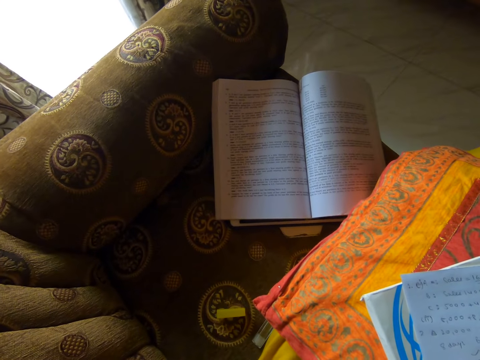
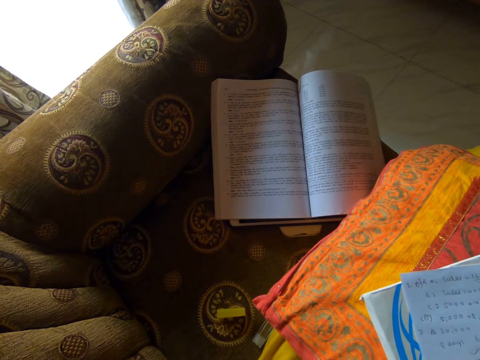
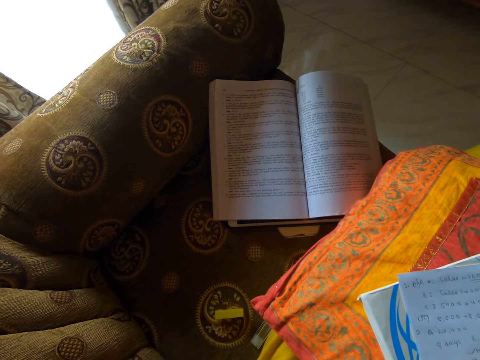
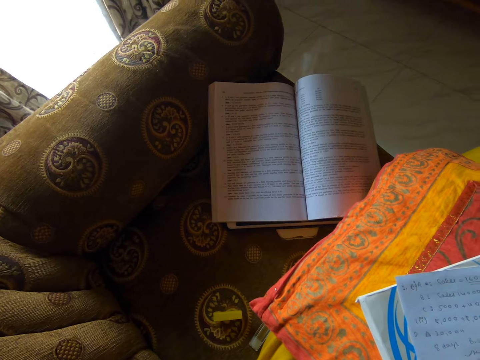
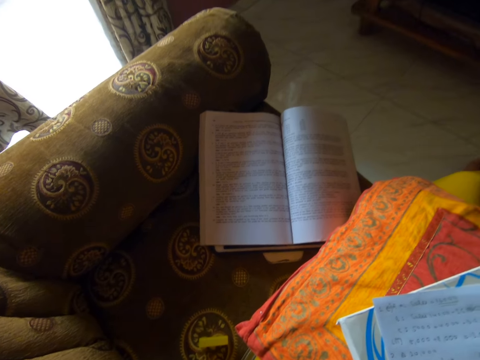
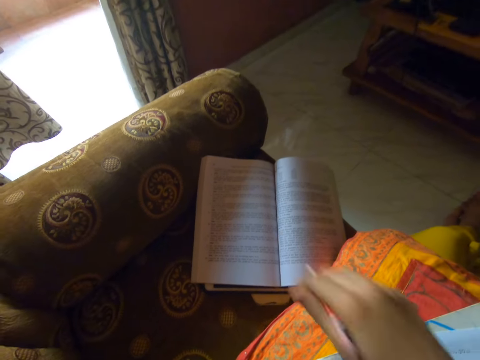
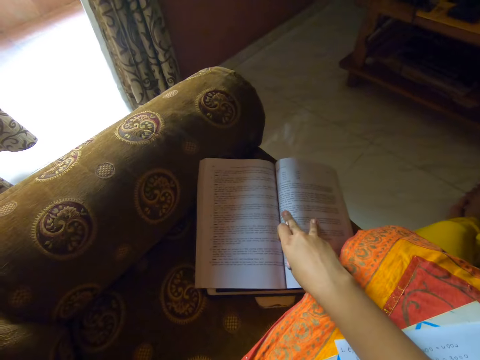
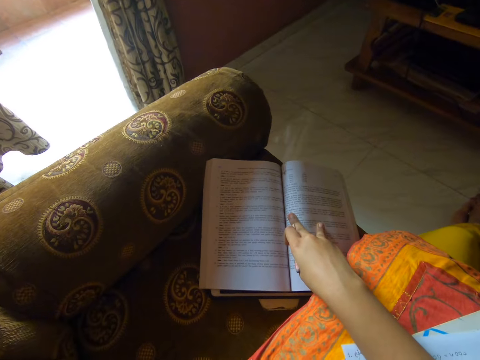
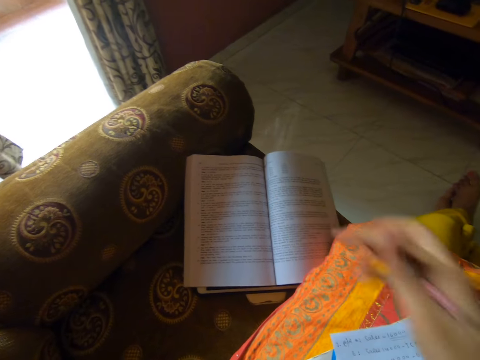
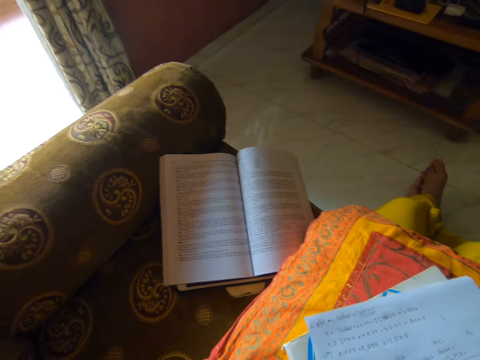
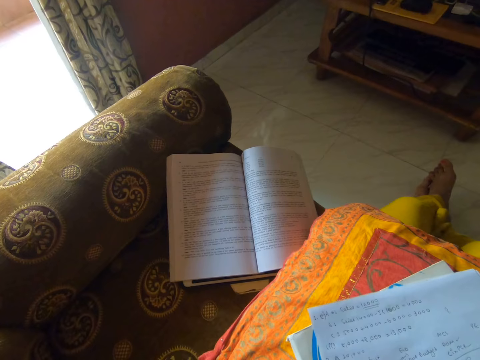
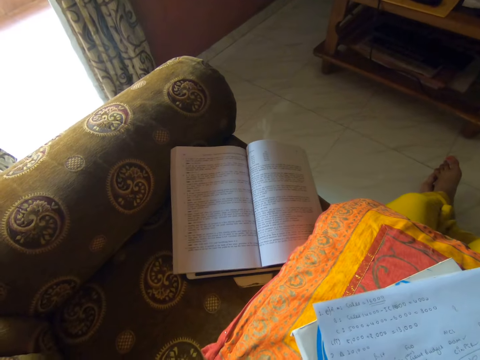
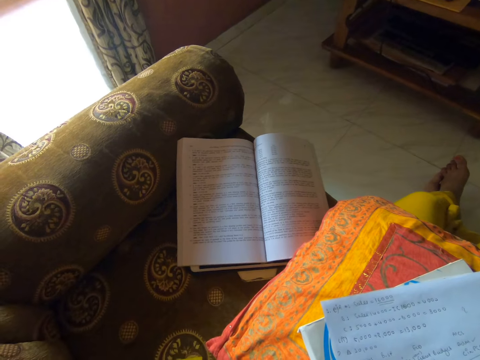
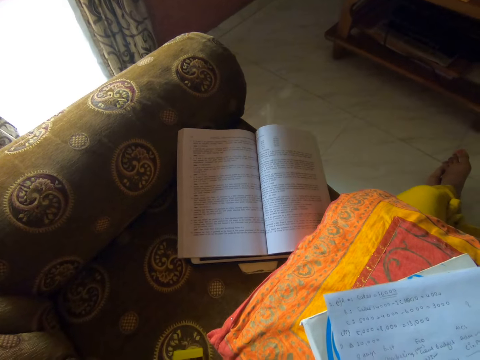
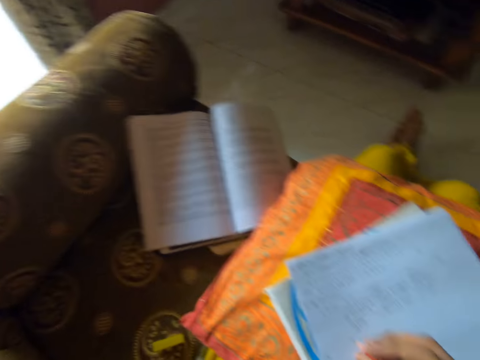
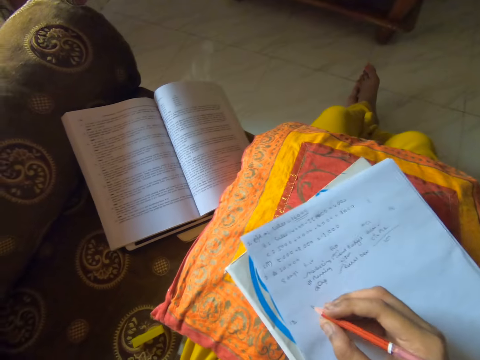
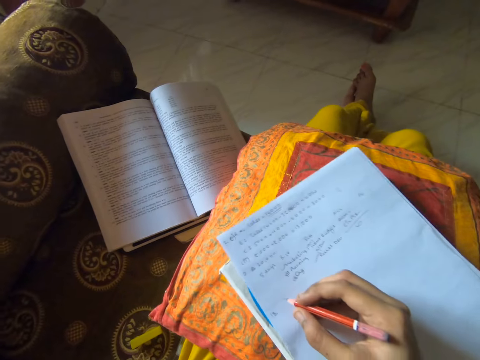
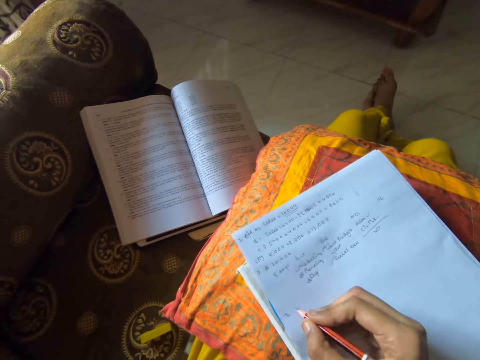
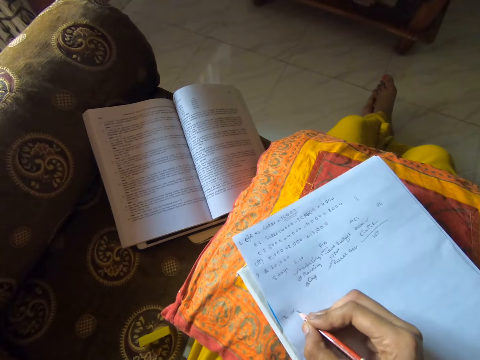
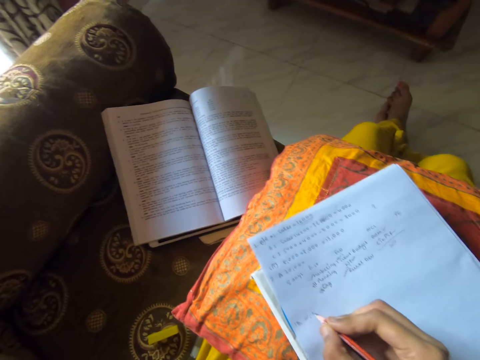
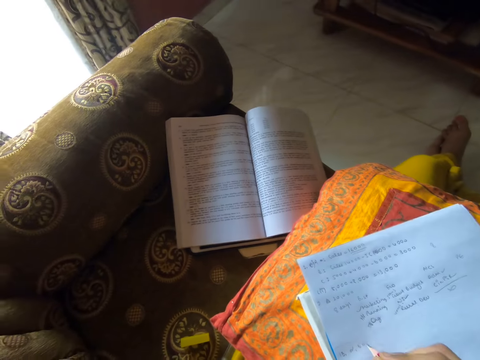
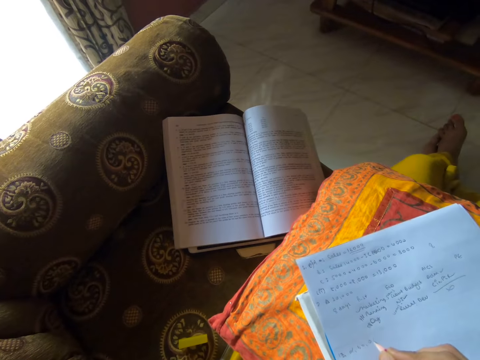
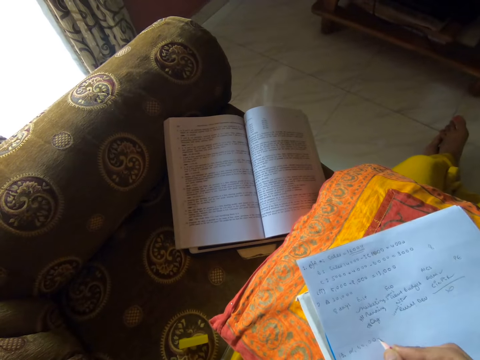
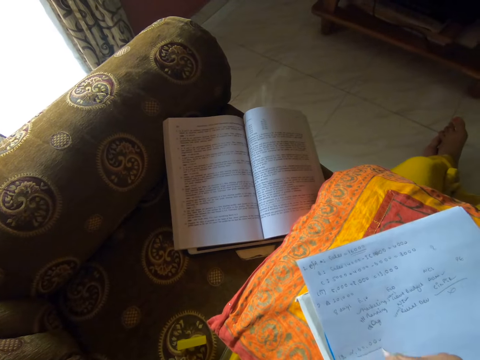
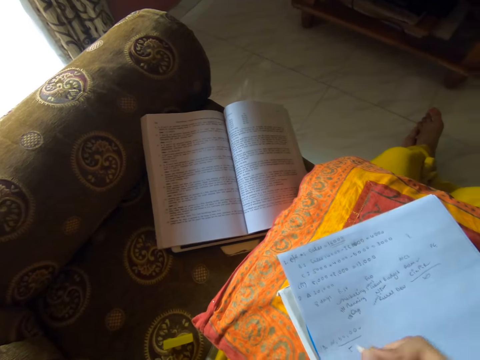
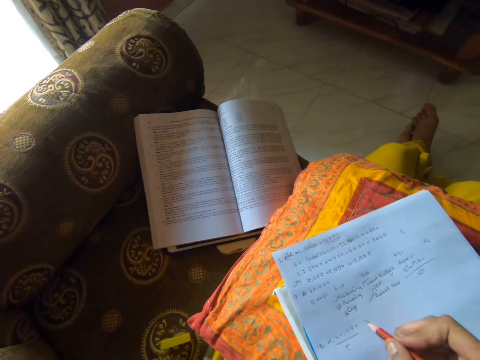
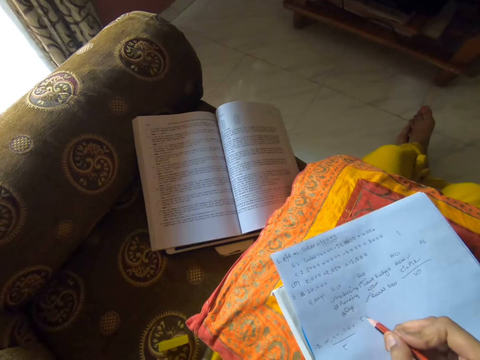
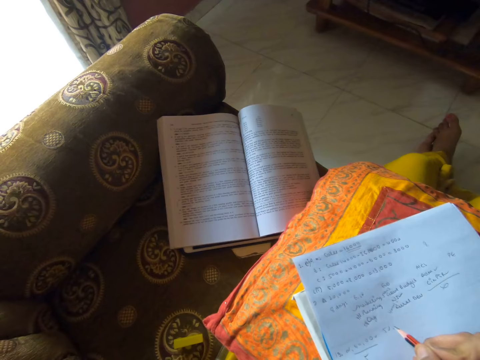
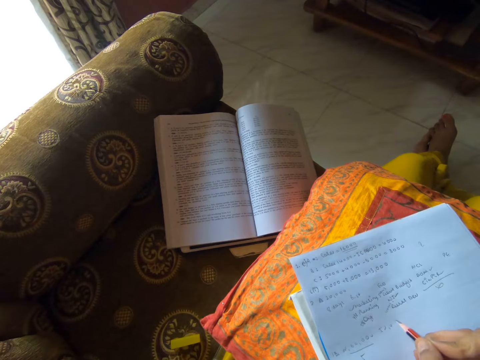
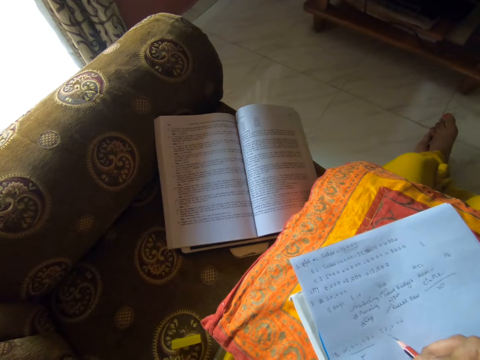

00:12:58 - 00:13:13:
The camera wearer touches the book. They read the book. They write on paper. They move the paper. They write on the paper.

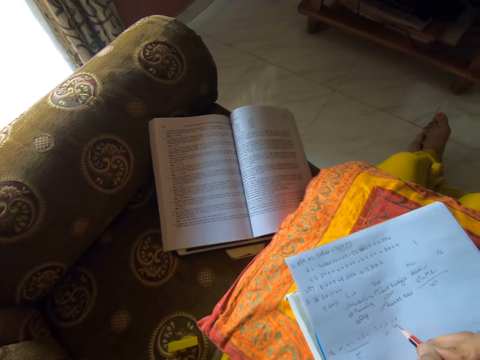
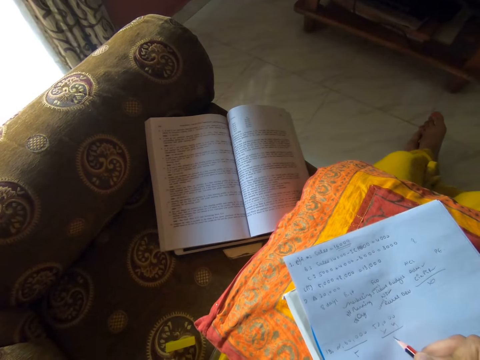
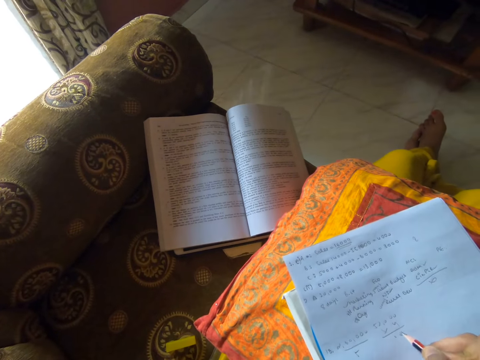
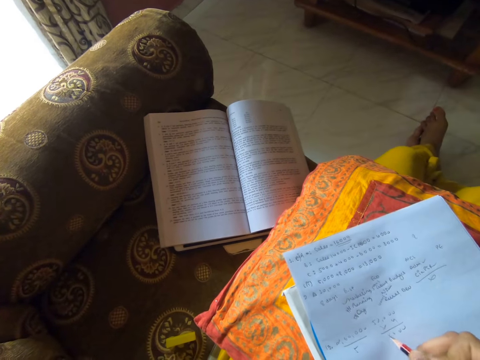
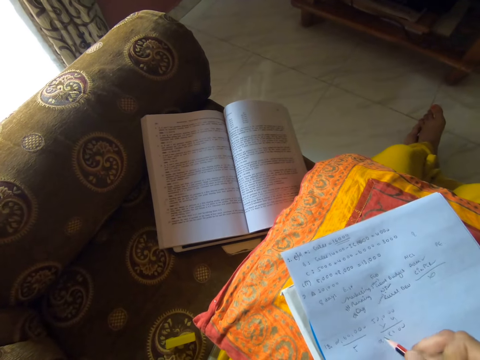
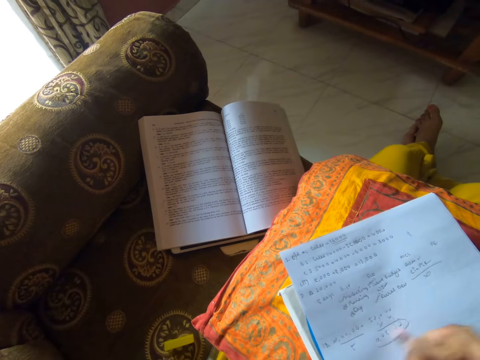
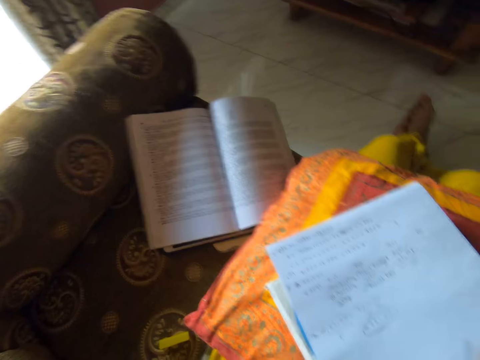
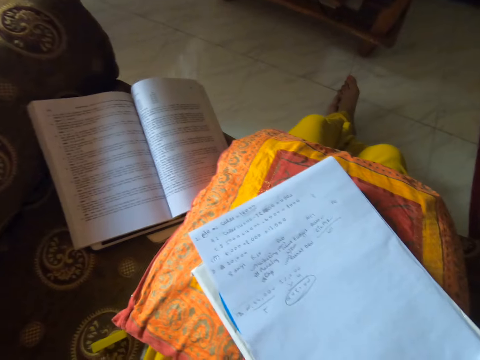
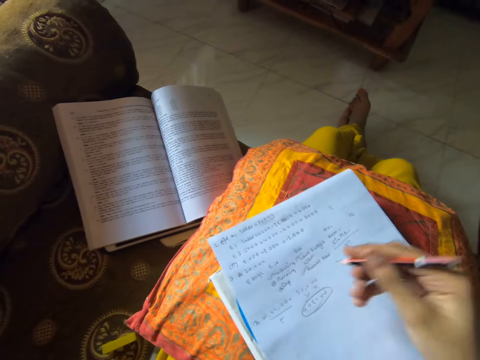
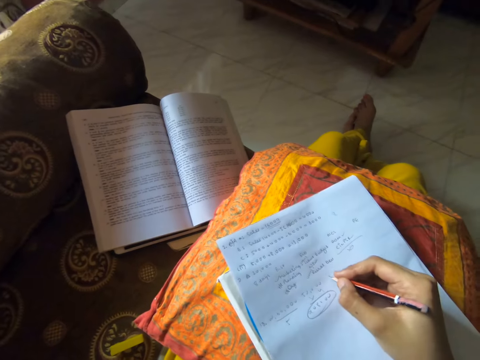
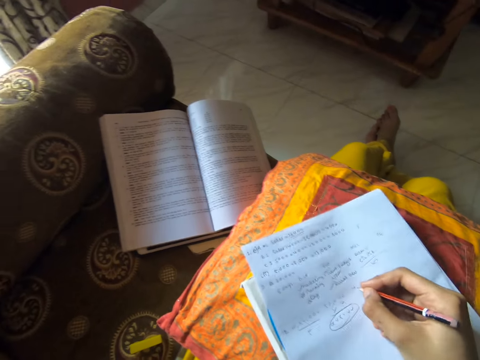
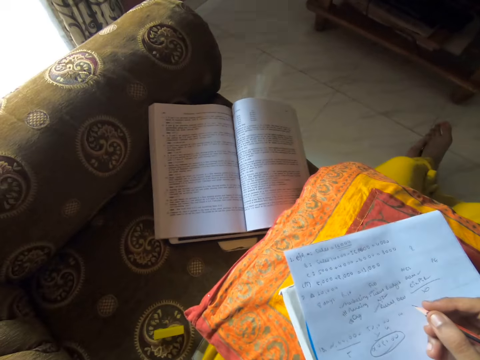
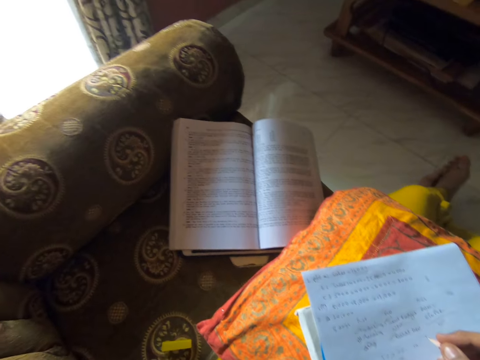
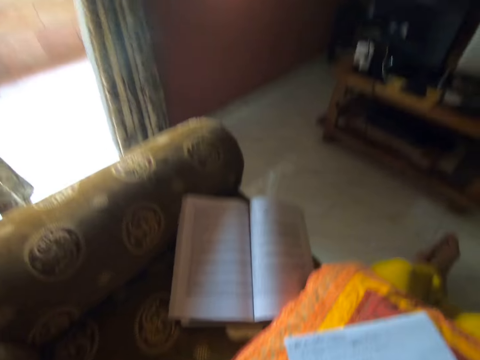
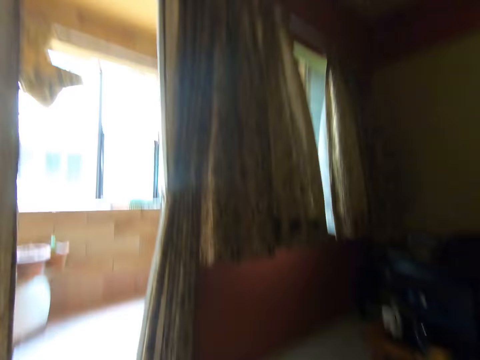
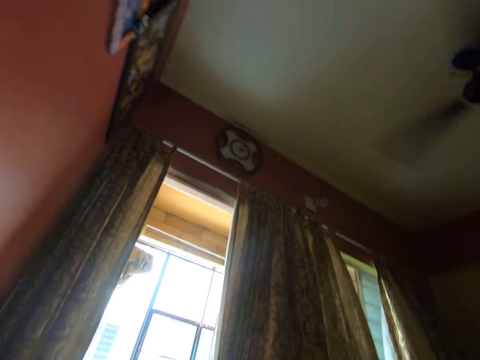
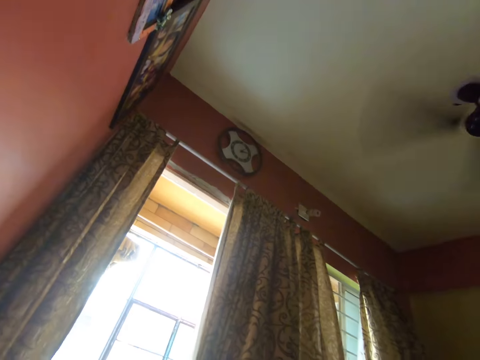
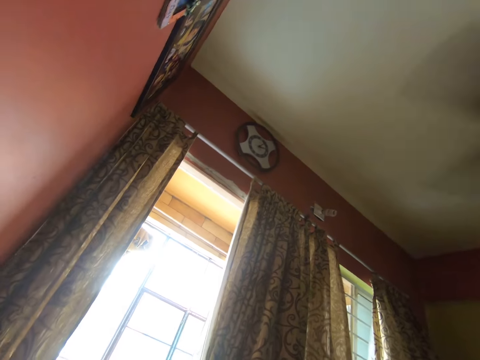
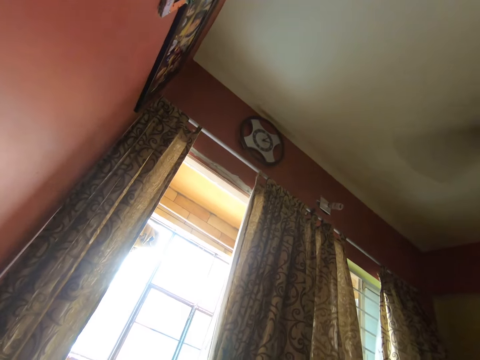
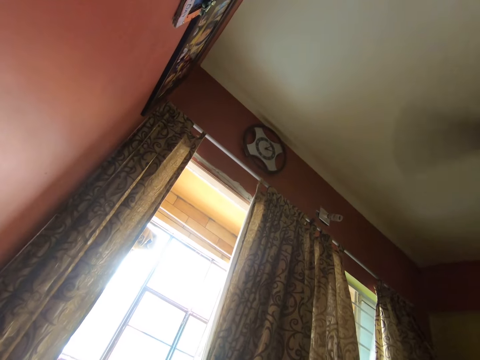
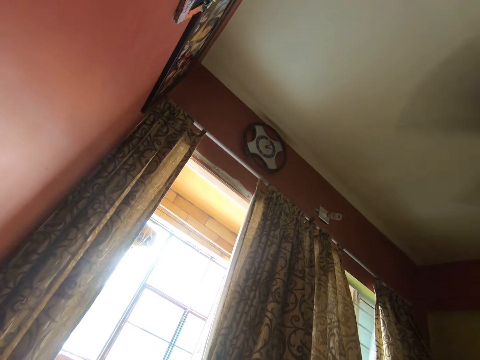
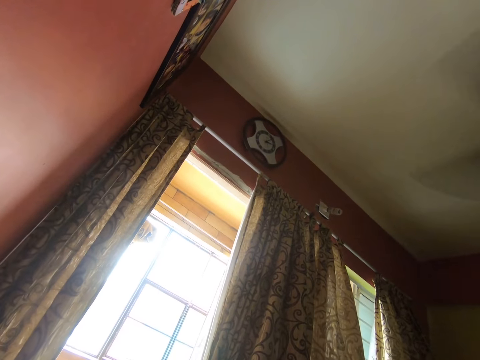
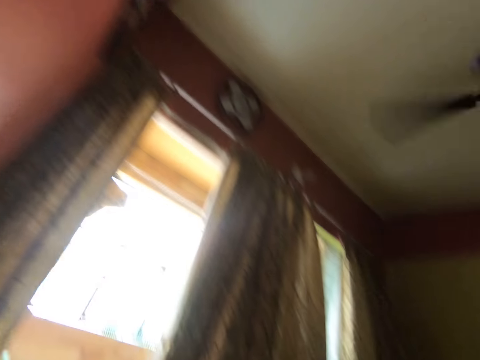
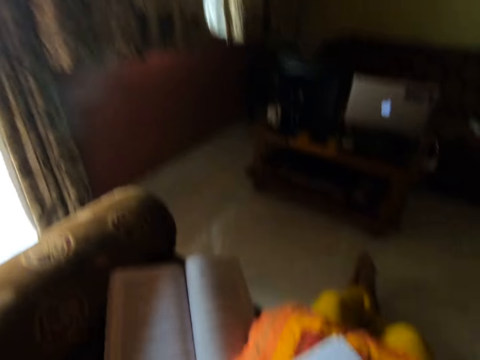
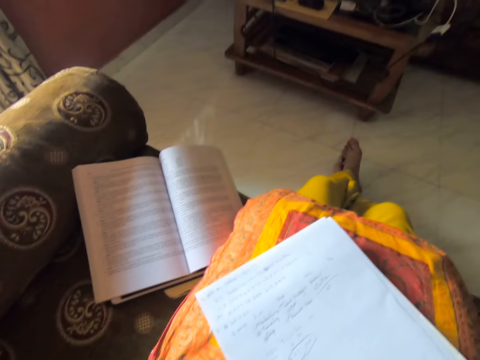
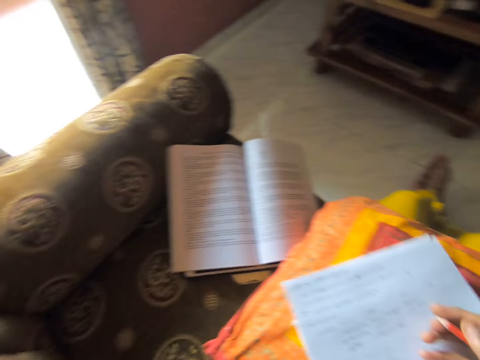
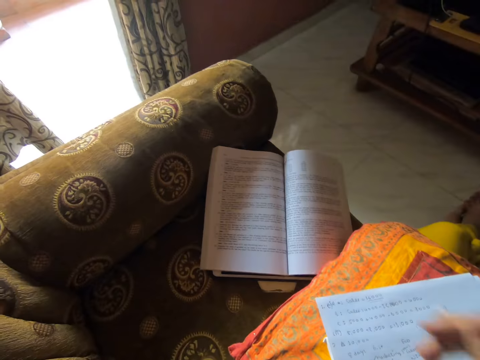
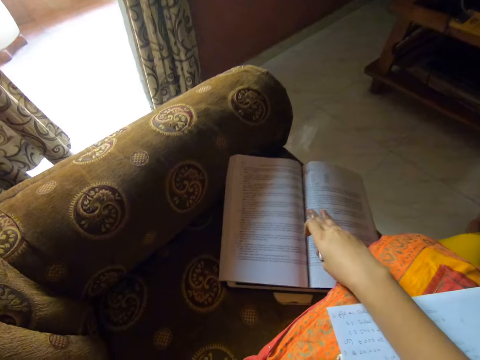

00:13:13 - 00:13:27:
The camera wearer folds a hand. They write on paper. They look around. They read a book.
